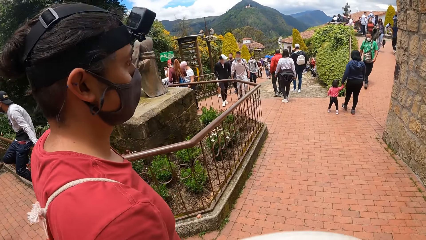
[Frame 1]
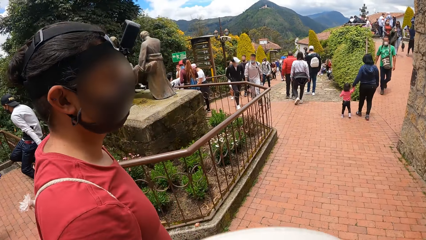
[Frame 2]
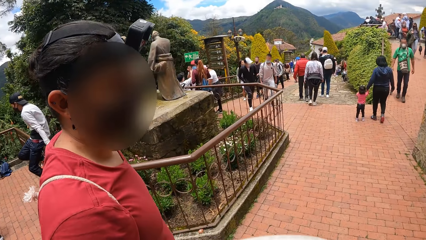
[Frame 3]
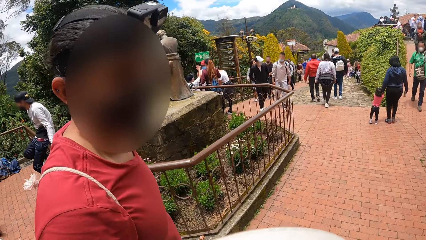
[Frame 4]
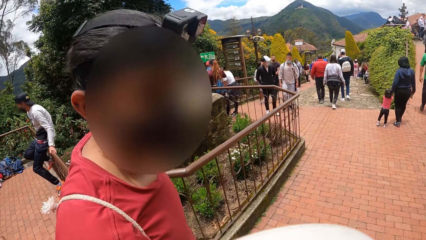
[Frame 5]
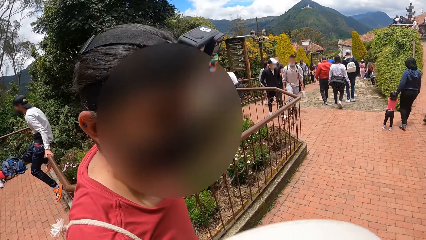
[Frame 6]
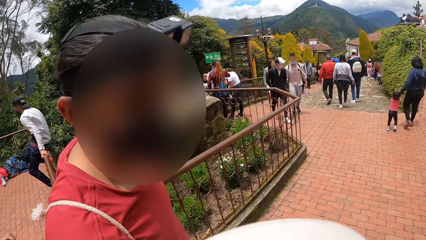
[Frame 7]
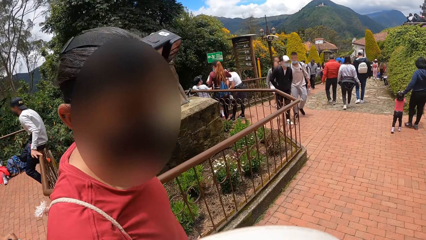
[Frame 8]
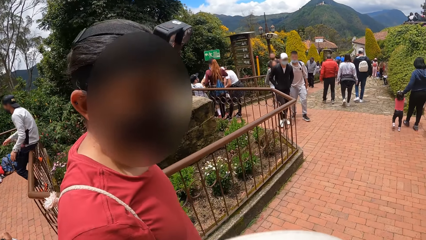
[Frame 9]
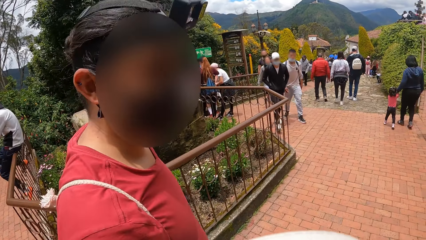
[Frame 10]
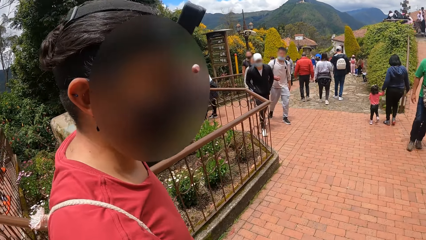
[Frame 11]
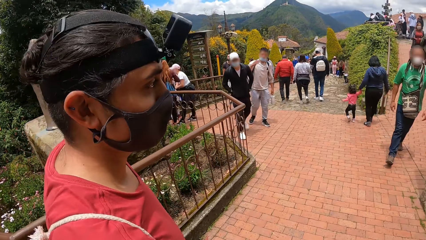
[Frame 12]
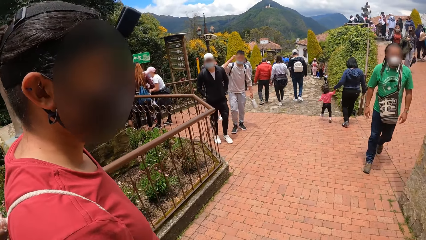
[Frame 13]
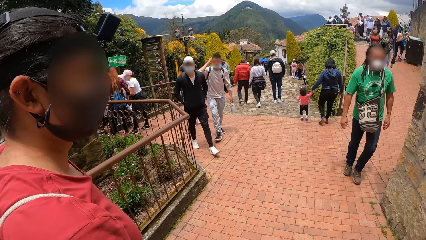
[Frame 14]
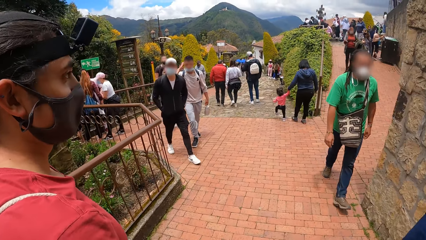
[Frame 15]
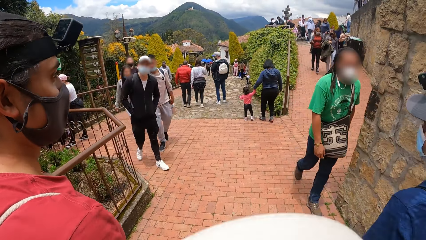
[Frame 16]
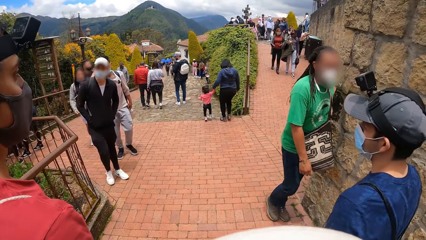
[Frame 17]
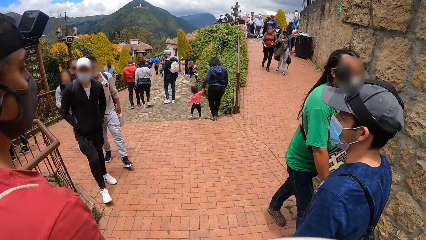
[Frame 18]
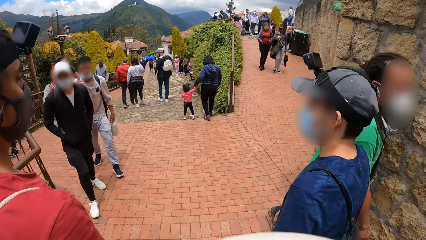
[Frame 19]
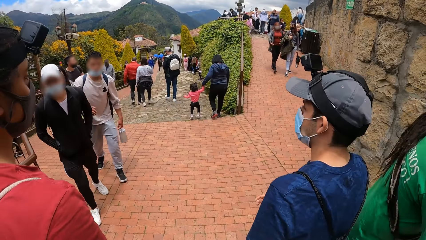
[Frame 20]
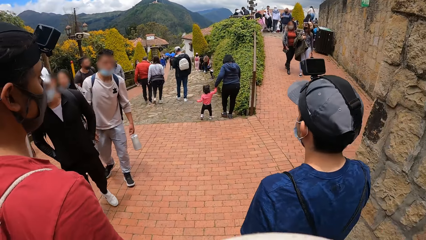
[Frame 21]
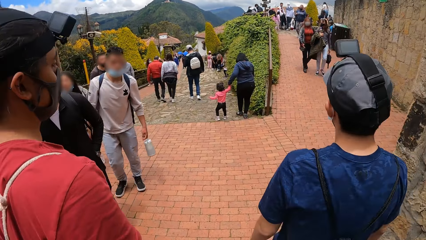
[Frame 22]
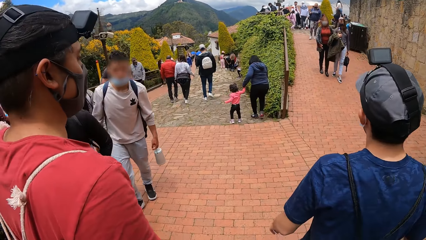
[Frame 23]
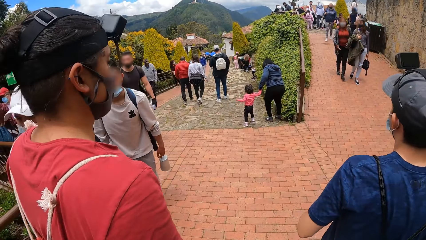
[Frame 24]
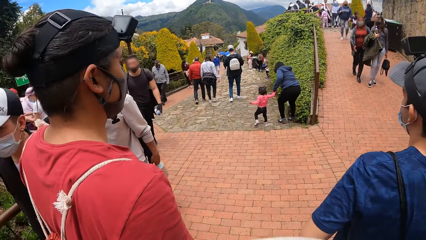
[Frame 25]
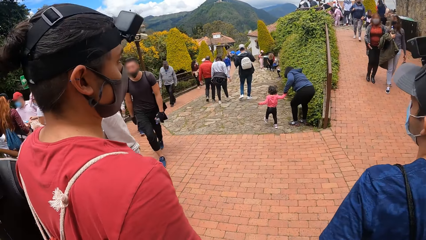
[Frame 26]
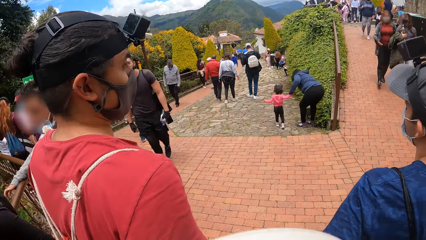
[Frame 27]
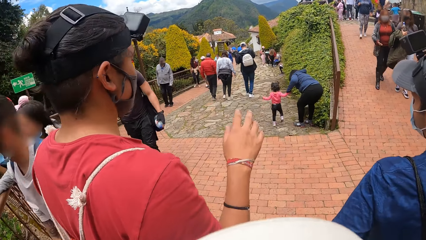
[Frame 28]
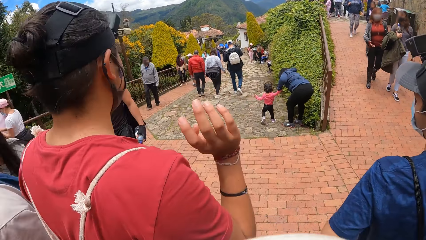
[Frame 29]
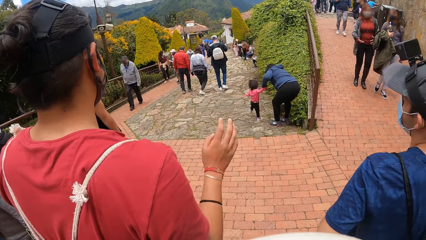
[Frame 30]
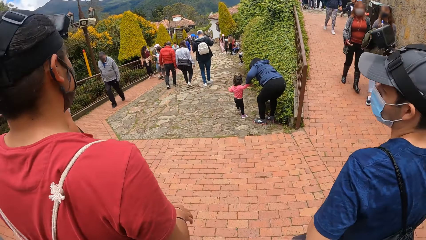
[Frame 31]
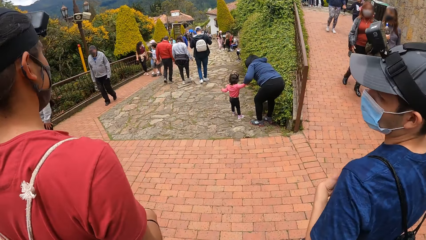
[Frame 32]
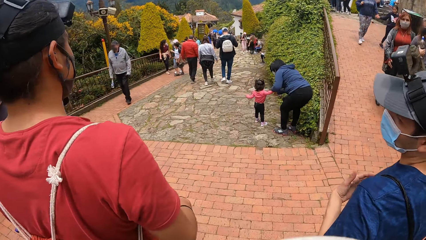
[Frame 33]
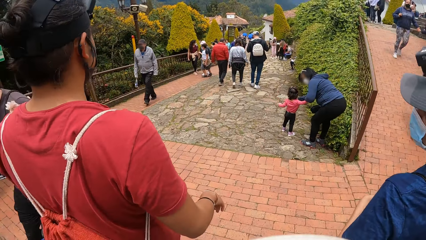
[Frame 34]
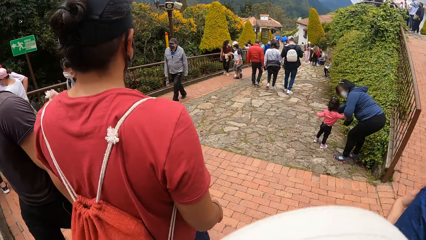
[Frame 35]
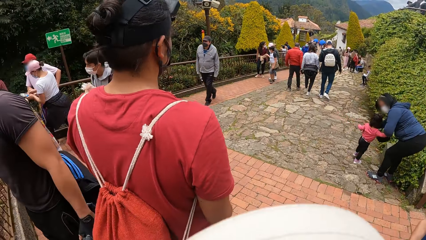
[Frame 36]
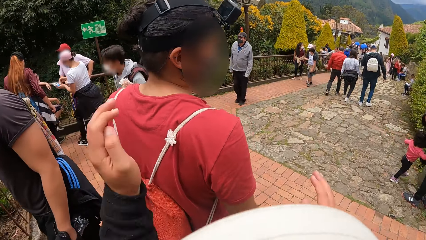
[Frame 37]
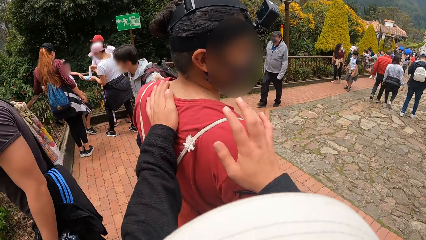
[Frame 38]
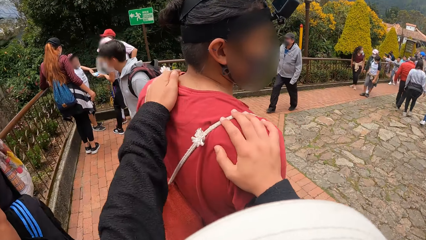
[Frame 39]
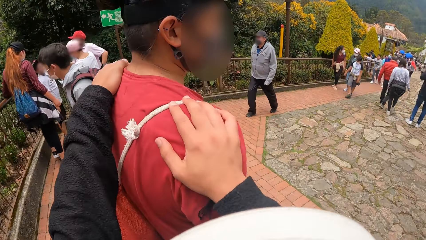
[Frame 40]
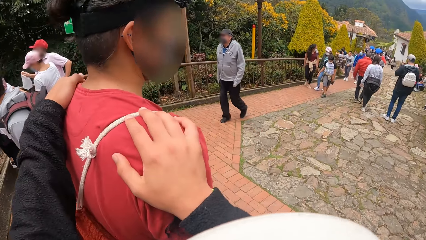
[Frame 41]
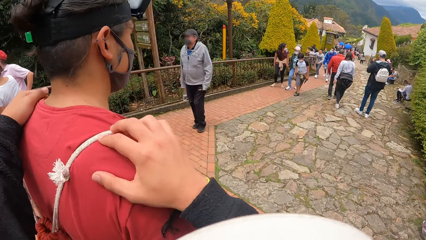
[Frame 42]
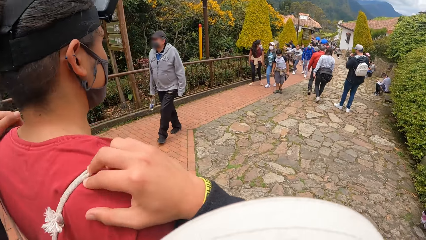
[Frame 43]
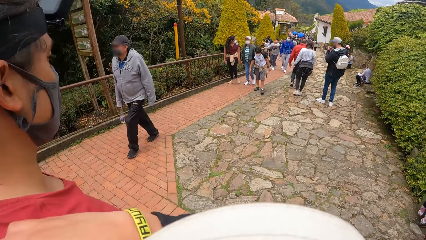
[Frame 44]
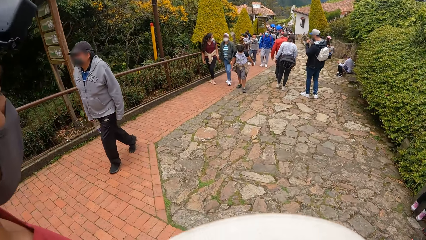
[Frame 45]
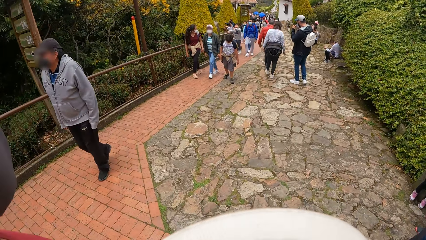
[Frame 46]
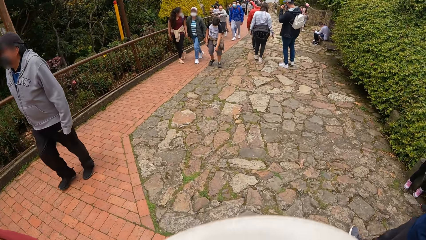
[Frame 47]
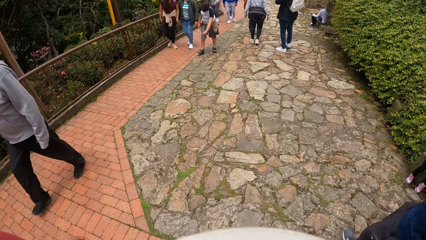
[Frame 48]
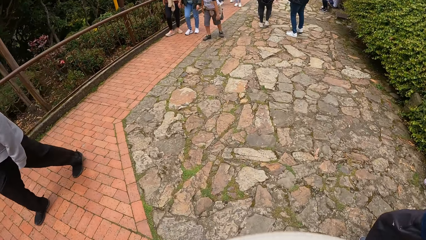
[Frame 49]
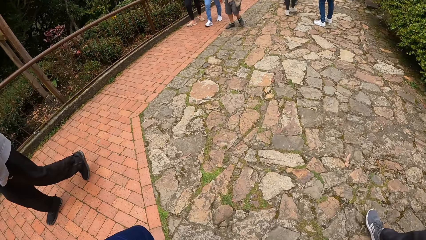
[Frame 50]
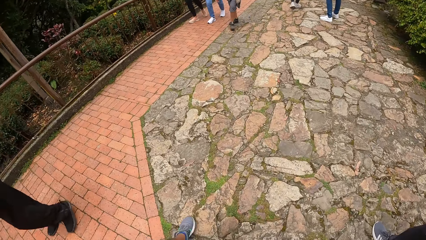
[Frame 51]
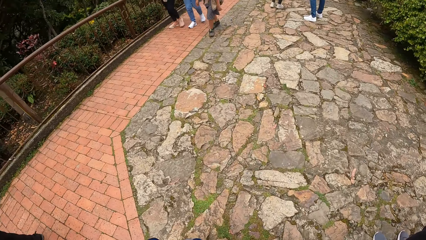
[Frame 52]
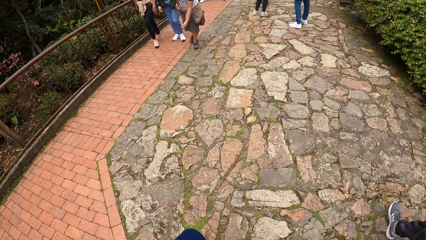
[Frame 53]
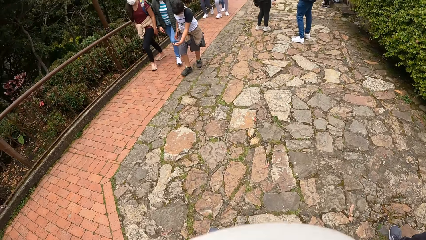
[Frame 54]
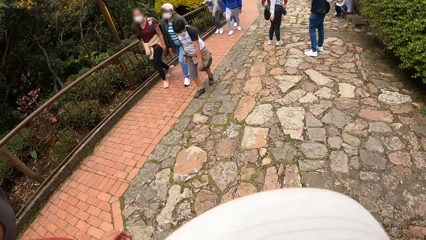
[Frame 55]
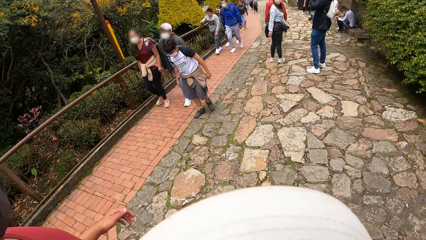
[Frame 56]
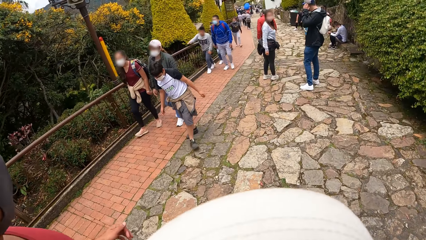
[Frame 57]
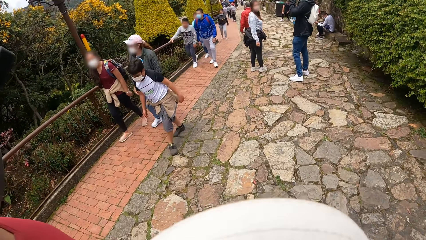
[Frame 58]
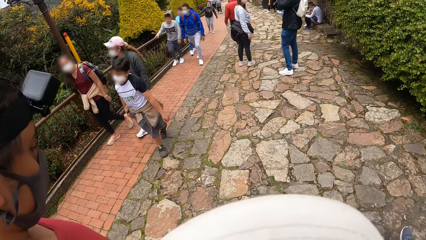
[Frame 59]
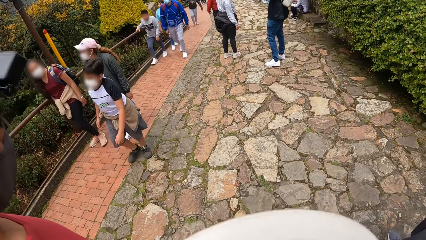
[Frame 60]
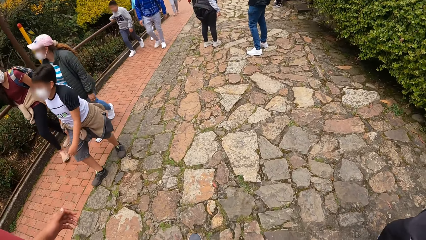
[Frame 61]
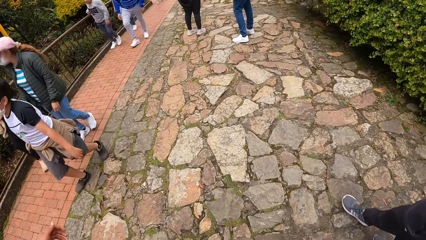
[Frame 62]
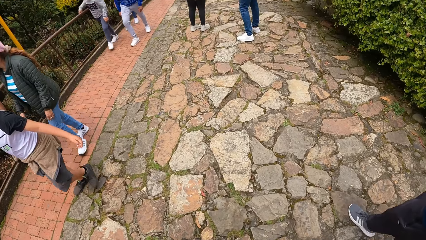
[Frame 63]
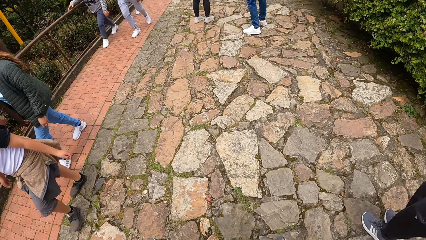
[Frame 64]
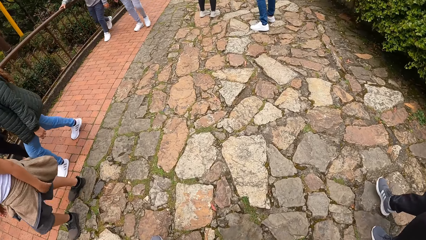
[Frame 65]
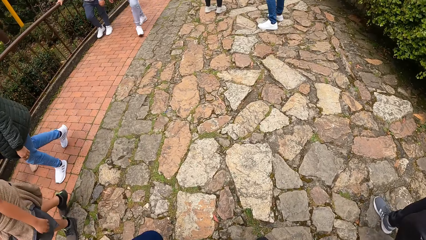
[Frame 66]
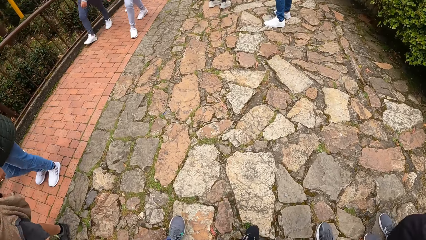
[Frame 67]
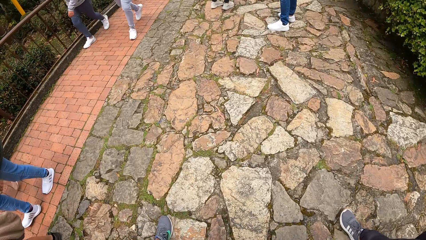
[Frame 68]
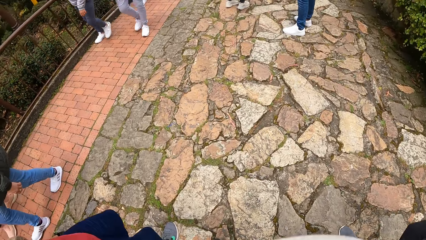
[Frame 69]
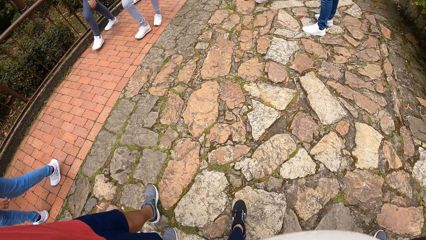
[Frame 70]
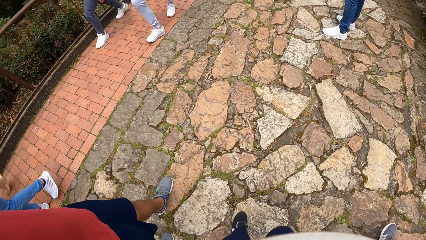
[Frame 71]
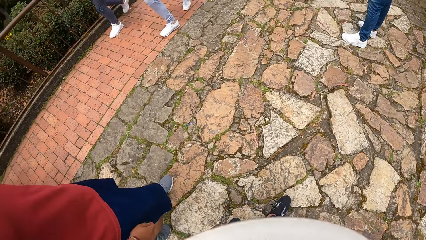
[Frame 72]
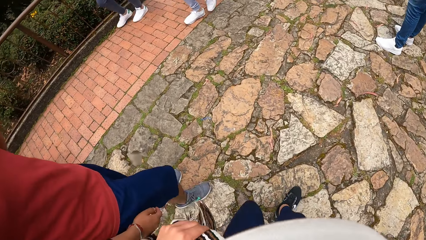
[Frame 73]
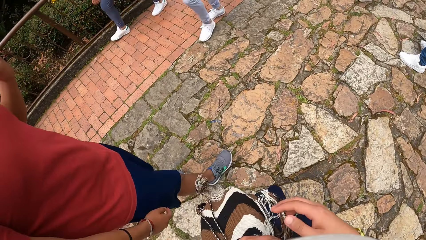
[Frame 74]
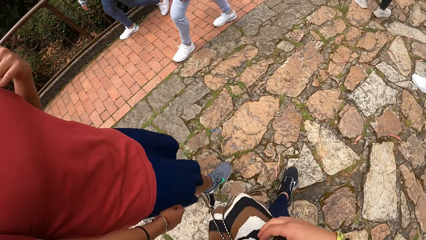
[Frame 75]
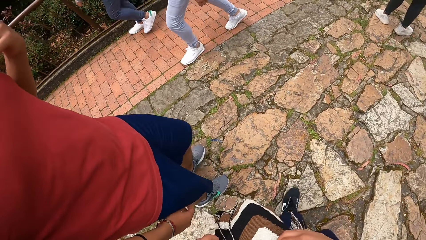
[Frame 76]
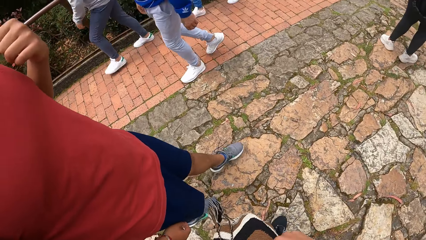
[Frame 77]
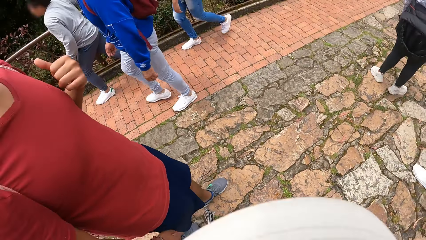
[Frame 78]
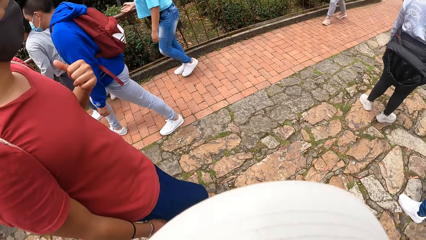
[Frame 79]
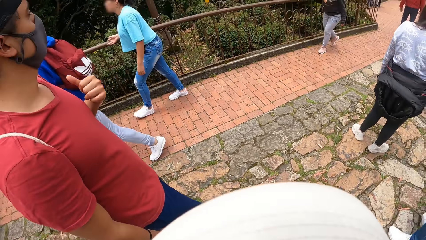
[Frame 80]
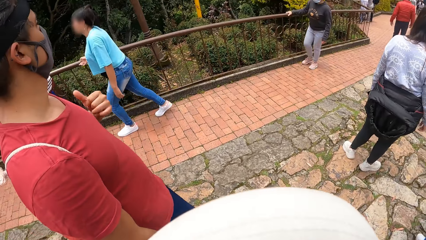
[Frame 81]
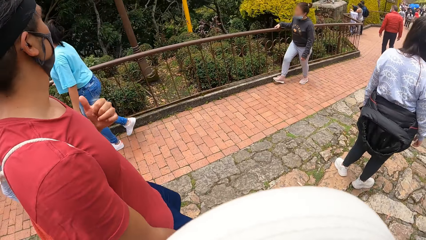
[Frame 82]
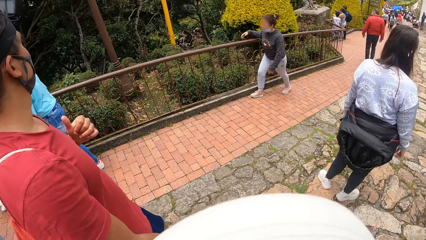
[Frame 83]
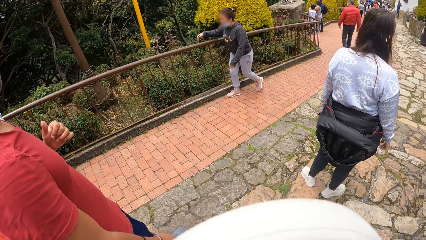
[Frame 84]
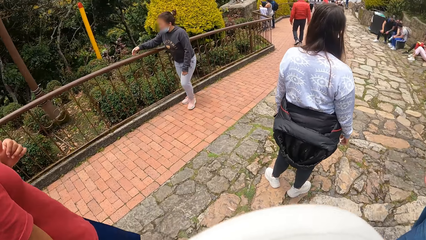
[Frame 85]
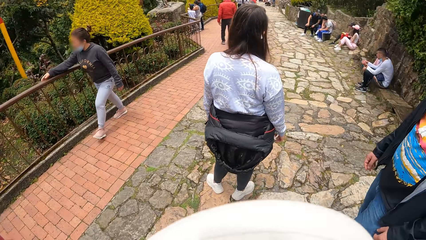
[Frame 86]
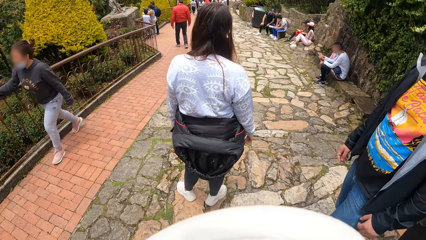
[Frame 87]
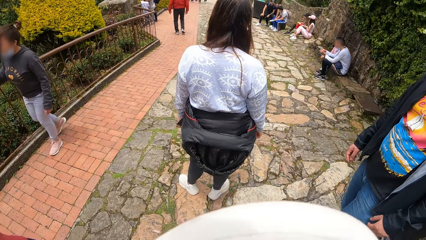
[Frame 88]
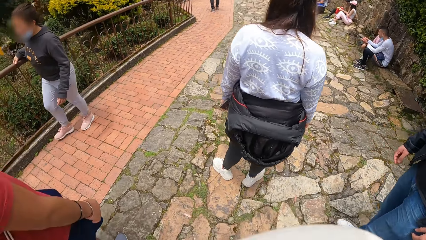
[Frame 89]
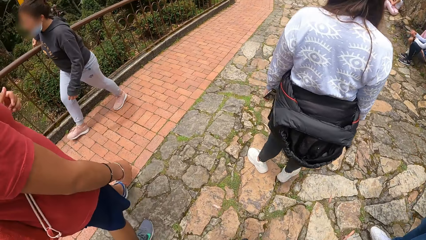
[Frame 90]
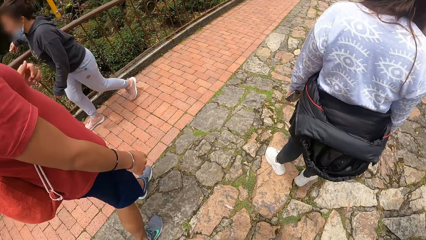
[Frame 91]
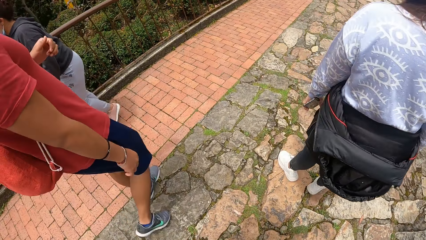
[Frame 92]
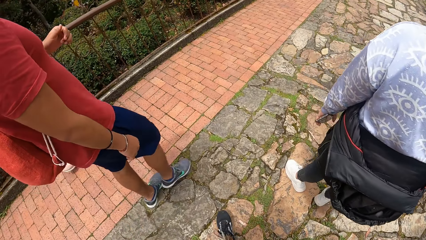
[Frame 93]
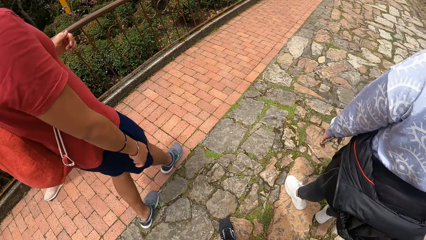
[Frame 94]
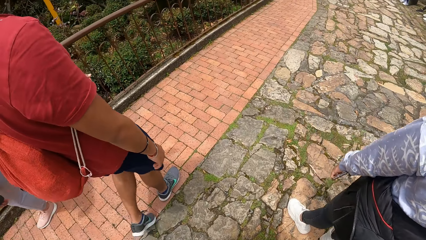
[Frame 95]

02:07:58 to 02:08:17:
A man moves the hand back to the camera wearer. A person holds another person's hand. The man gesticulates with his right hand. The camera wearer puts his hands on the shoulder of the man. The man gesticulates with his left hand. The camera wearer holds the bag. The man points roadside. A third person moves the hand on the metal beside the road. A fourth person moves the hand on the metal beside the road.
